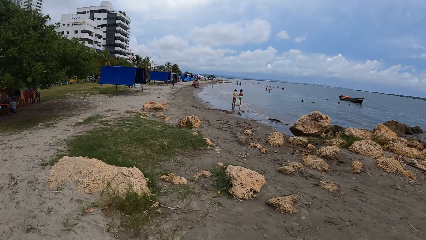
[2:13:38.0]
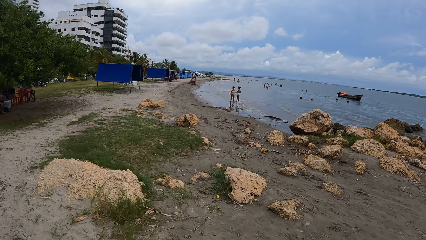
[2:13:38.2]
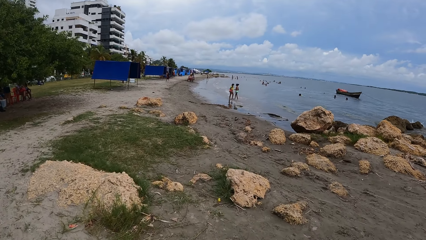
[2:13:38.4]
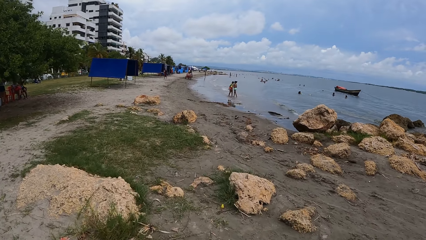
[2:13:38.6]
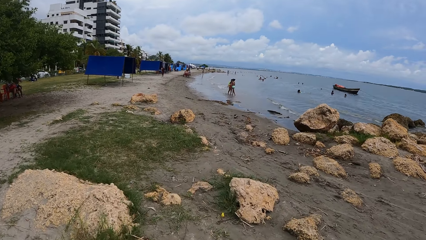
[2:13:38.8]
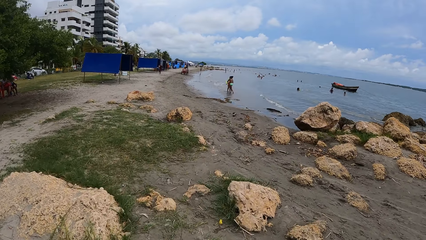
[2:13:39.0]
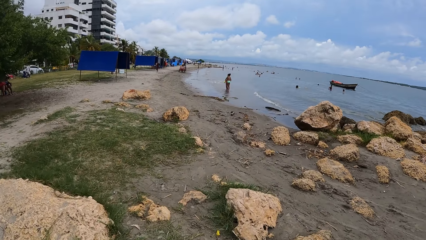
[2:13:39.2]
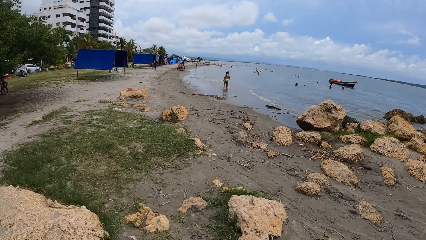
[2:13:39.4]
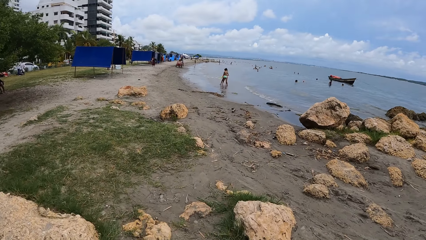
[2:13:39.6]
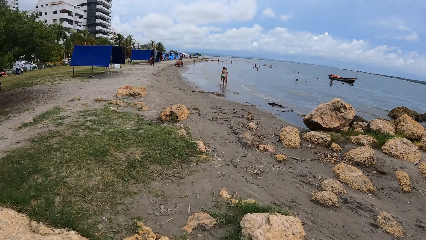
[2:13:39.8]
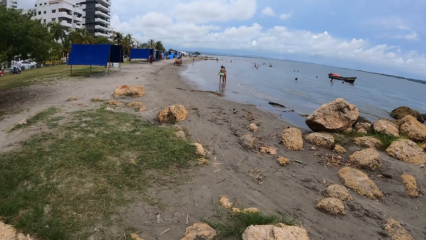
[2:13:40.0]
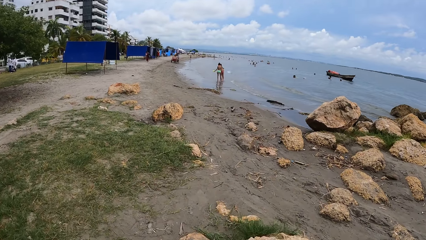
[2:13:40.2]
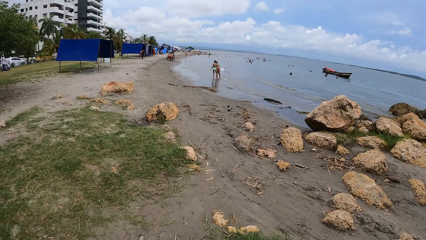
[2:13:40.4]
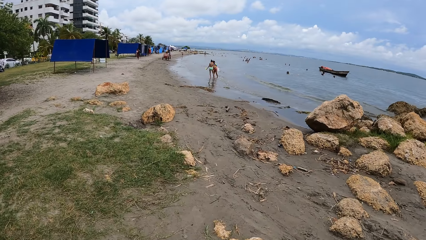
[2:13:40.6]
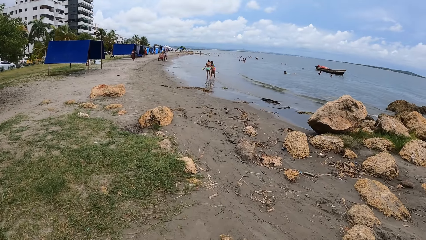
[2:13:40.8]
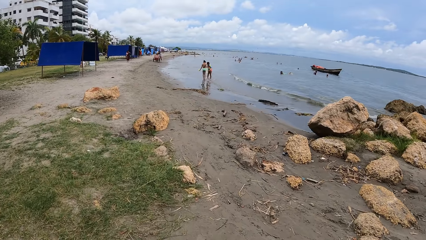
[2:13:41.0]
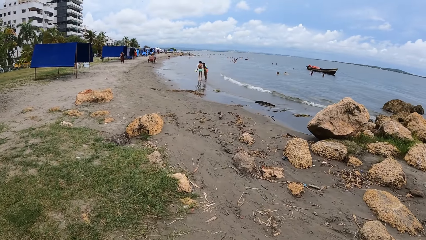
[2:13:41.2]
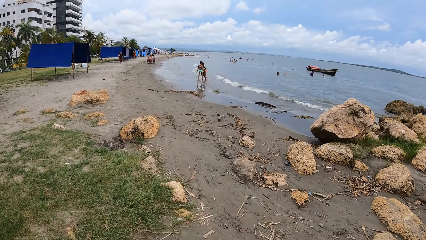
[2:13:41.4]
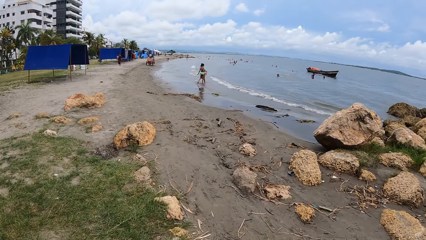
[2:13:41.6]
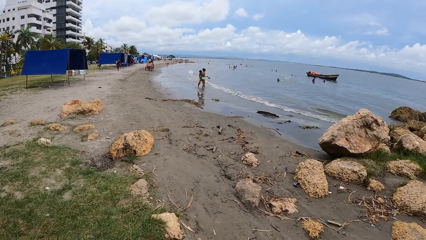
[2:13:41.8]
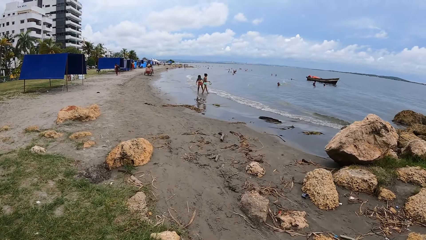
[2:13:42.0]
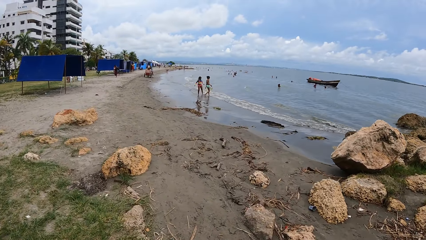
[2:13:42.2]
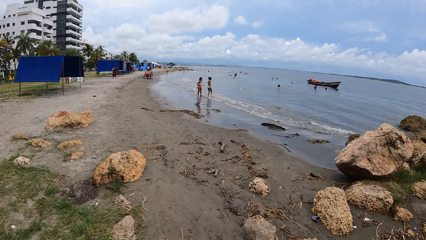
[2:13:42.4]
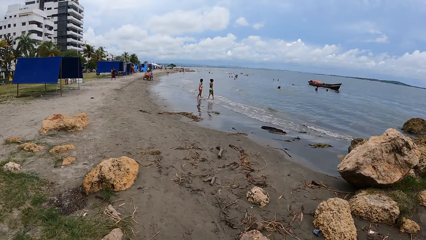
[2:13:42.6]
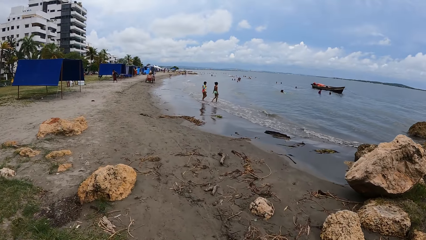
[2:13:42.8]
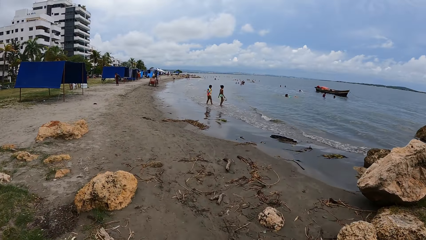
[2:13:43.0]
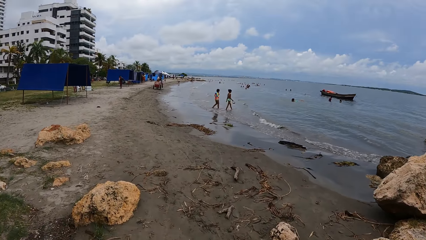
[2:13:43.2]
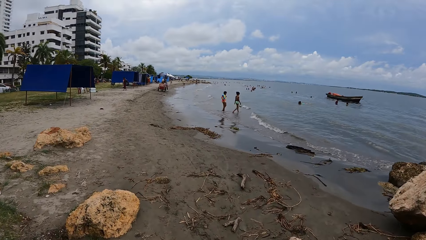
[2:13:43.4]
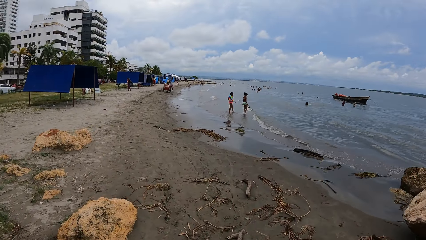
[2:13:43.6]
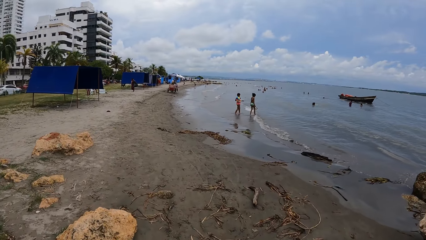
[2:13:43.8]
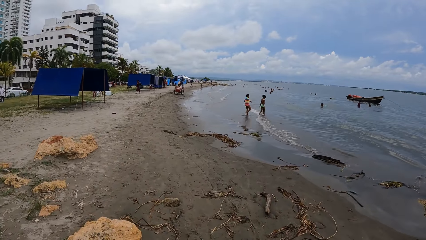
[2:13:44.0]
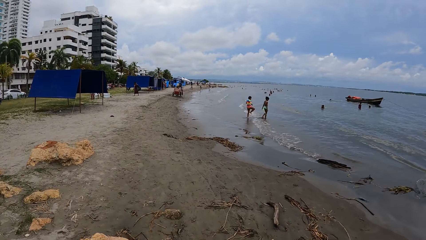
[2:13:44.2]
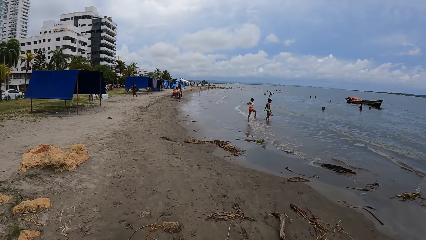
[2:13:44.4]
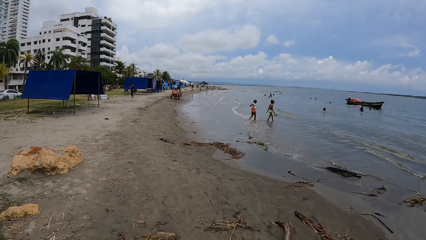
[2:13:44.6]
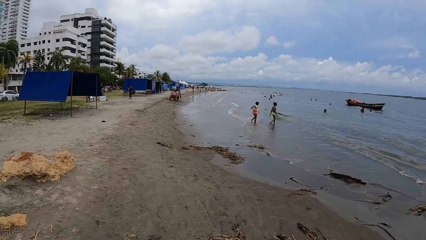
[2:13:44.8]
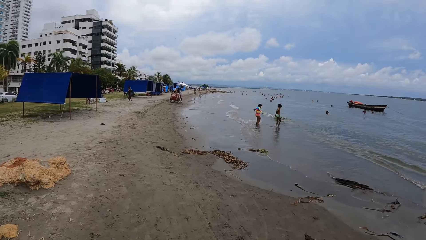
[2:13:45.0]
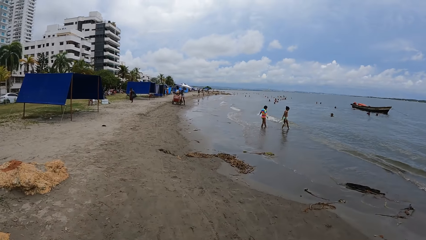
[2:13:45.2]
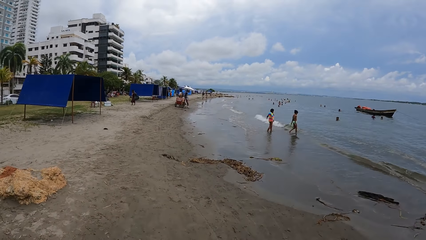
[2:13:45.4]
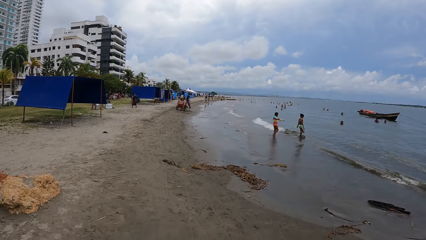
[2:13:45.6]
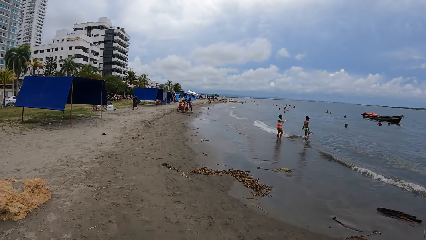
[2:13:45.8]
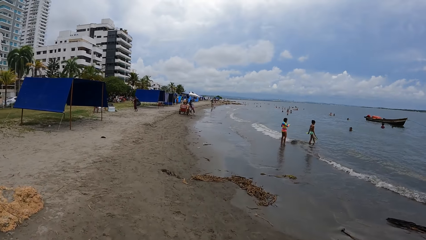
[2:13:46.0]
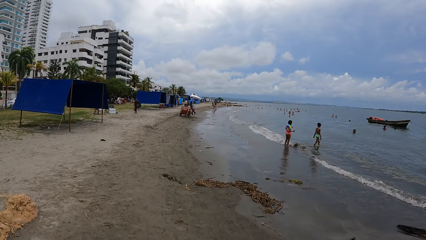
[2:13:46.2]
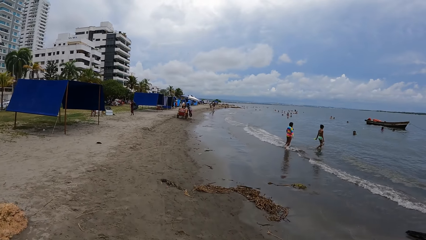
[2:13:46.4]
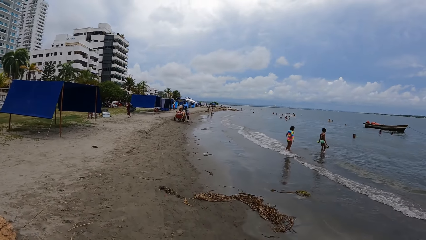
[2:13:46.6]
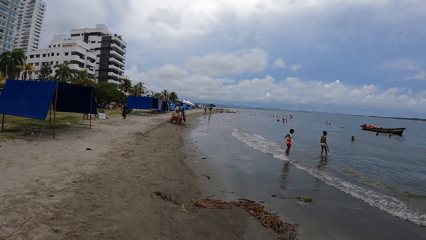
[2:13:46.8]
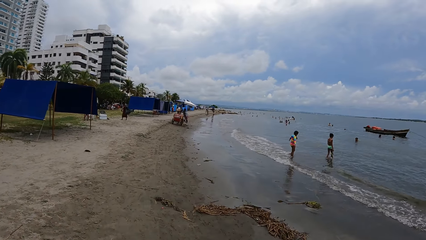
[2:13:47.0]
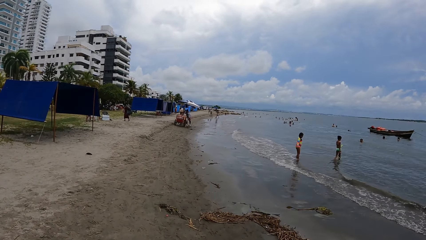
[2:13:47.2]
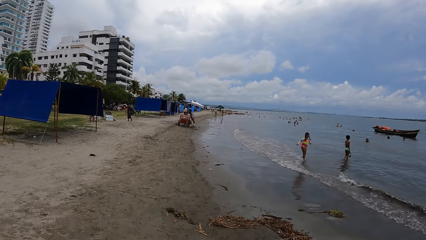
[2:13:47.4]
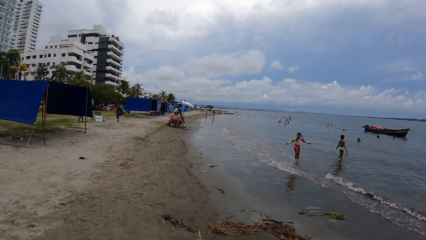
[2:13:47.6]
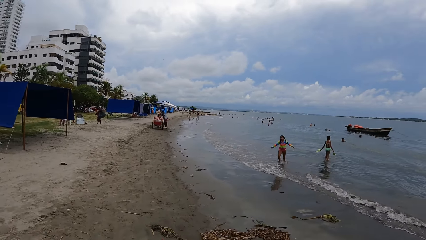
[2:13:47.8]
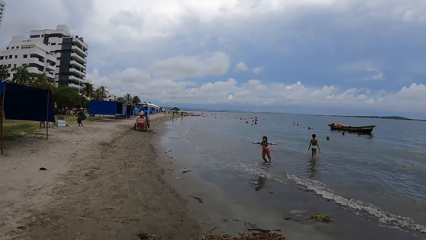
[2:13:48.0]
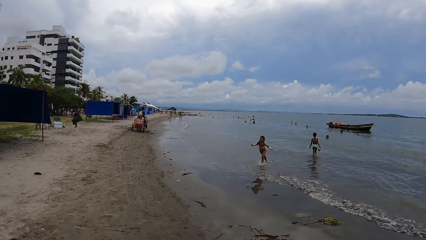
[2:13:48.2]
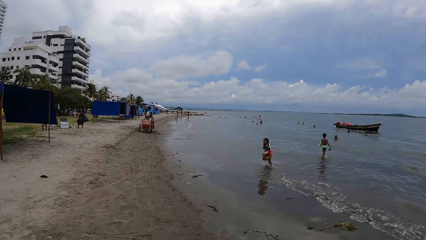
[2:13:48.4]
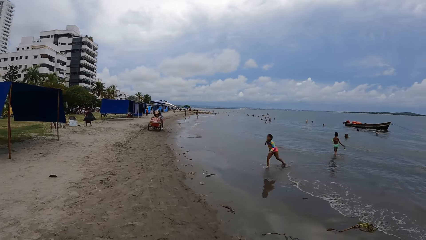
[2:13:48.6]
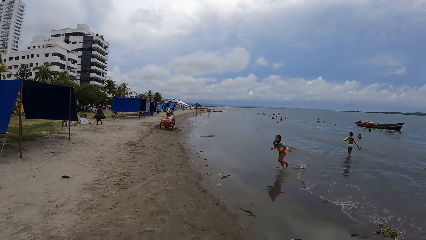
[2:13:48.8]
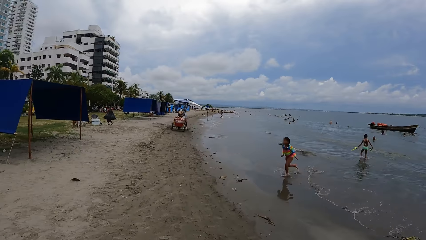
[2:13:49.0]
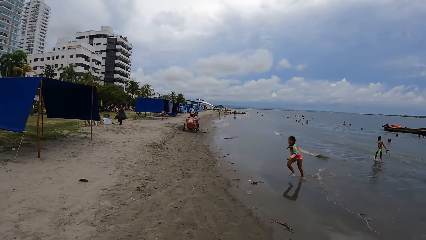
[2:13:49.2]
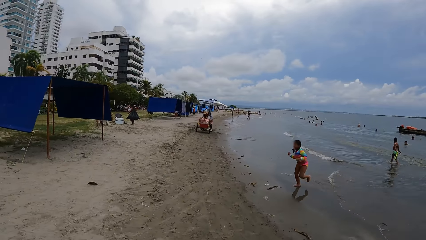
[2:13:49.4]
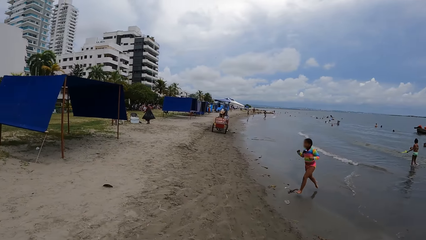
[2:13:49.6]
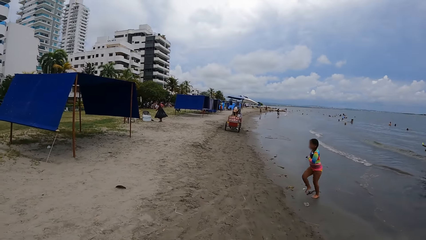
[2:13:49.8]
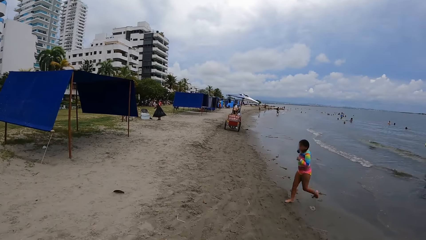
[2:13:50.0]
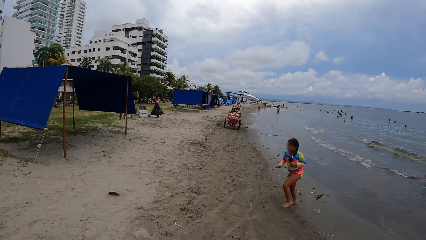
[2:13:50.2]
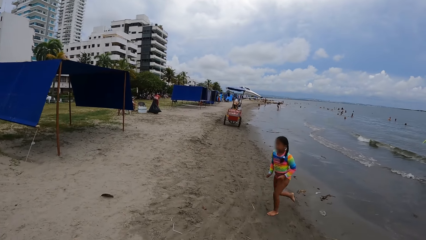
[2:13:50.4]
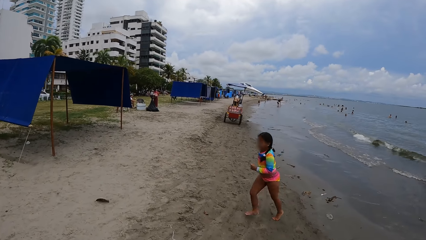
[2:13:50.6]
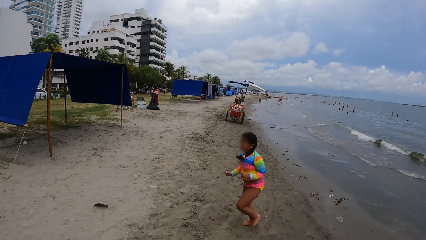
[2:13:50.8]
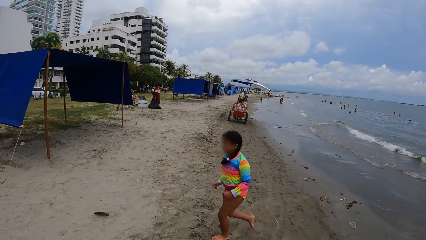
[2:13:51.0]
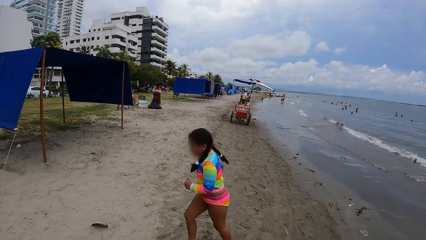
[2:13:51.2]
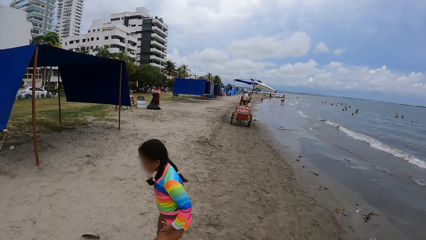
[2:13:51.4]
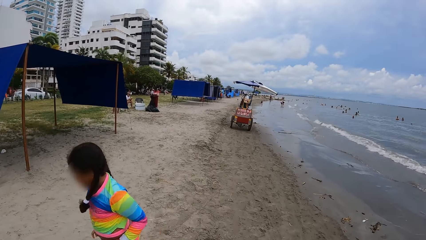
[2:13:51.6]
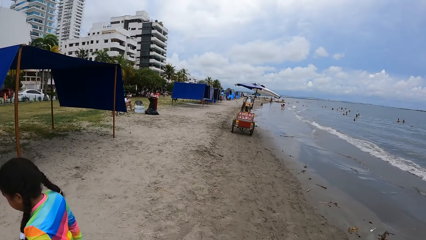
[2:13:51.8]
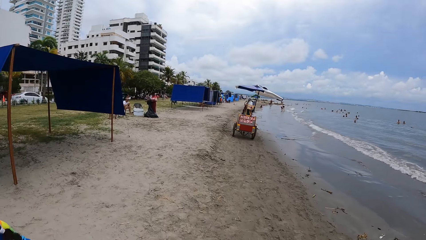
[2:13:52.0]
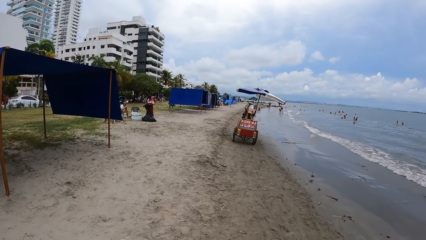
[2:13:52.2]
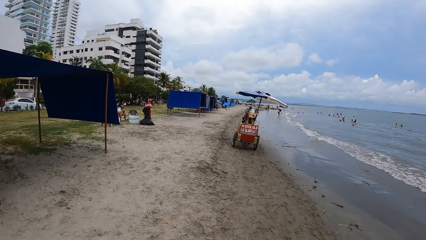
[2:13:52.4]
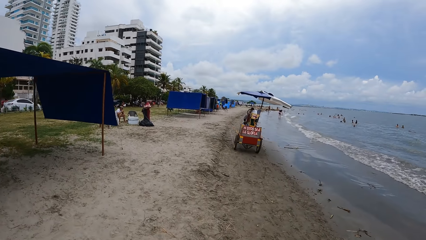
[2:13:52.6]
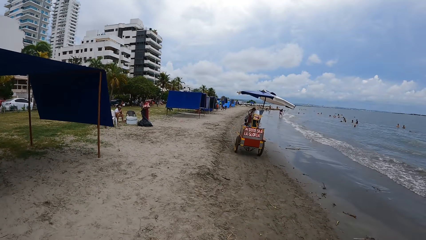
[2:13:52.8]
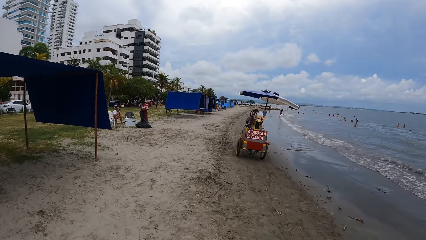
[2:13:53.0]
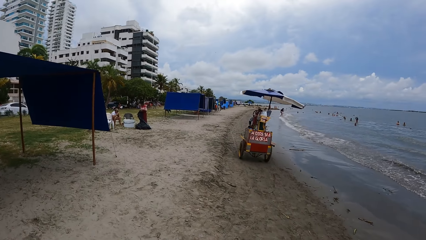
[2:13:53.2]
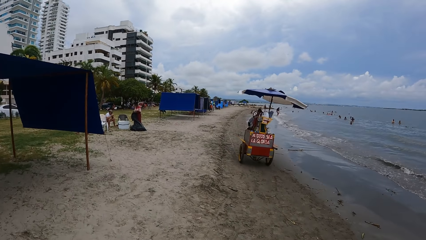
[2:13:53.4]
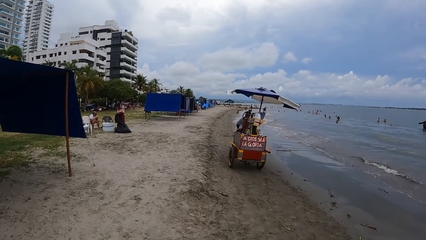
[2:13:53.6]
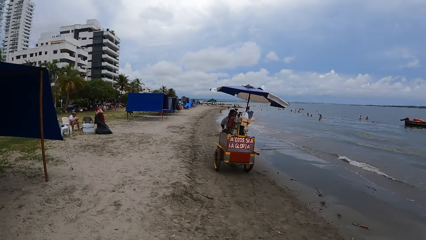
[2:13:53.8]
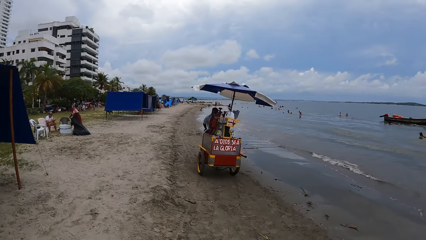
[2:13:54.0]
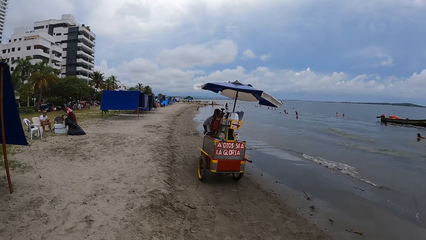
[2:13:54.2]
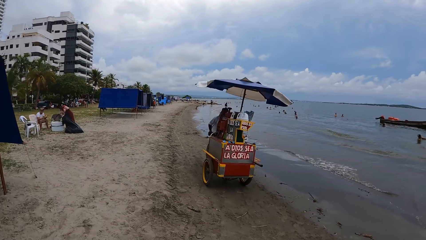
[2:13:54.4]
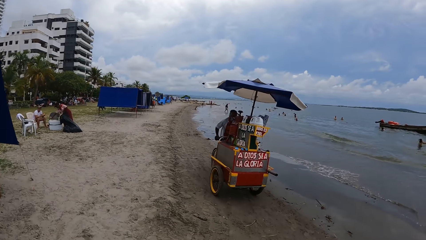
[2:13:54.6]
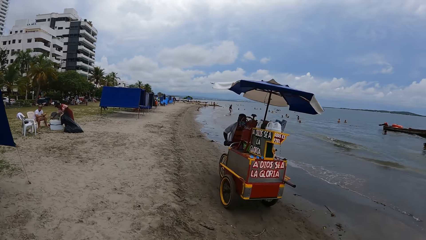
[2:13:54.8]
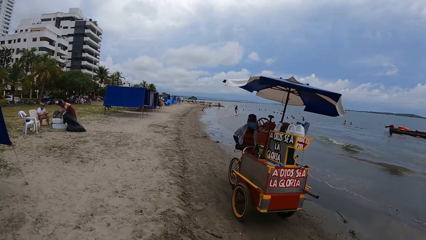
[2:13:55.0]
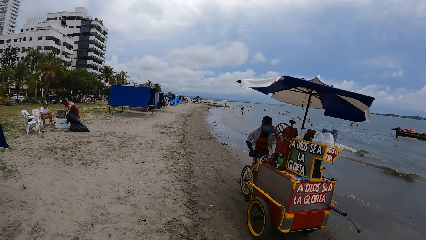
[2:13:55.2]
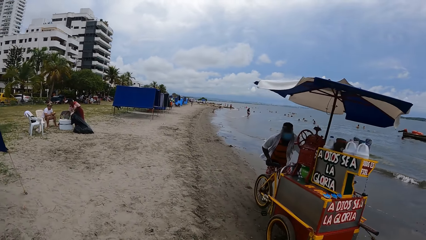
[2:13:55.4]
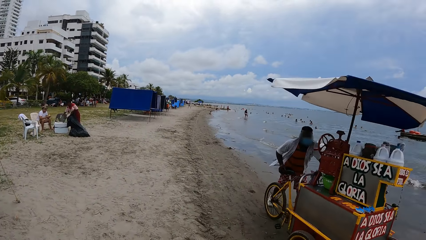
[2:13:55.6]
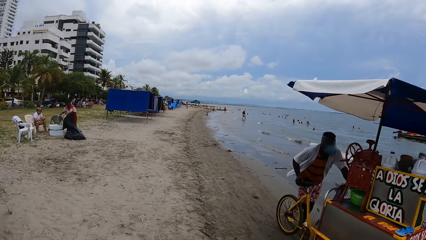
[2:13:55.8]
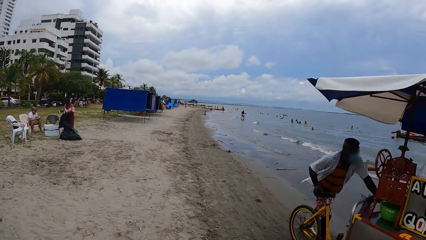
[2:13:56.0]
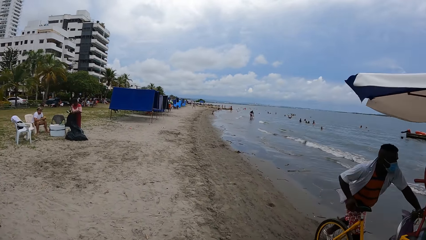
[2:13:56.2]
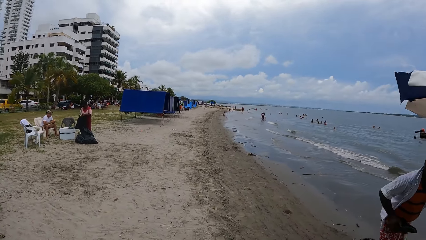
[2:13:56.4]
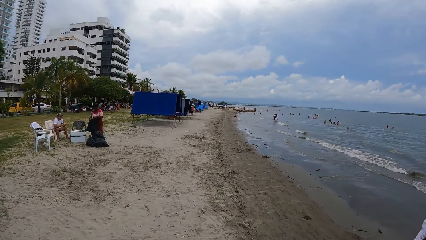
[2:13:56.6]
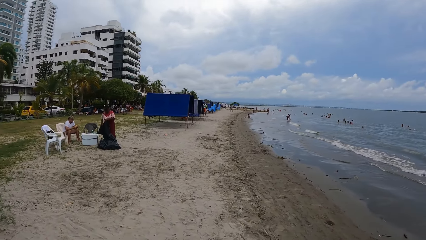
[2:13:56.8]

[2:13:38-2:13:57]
The camera wearer looks right.
